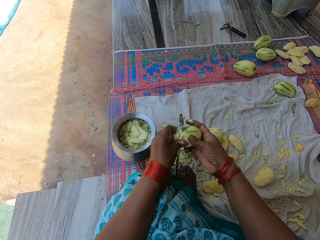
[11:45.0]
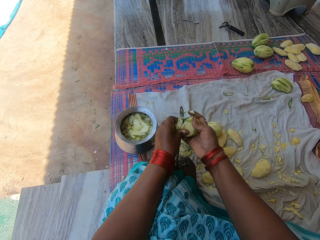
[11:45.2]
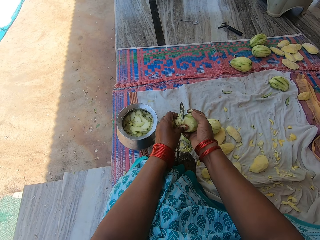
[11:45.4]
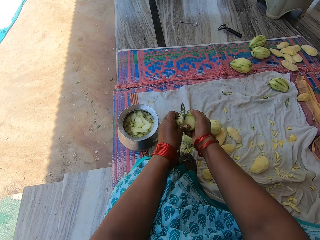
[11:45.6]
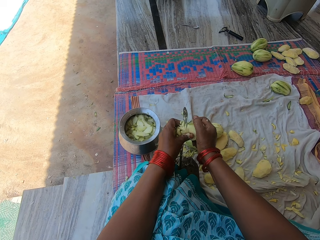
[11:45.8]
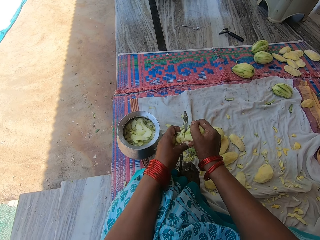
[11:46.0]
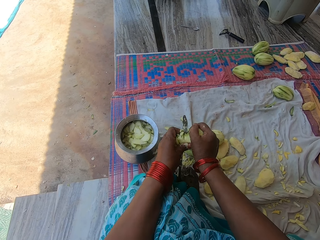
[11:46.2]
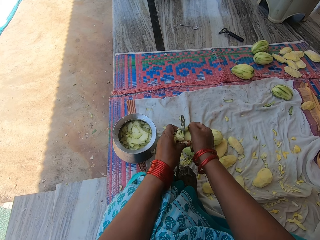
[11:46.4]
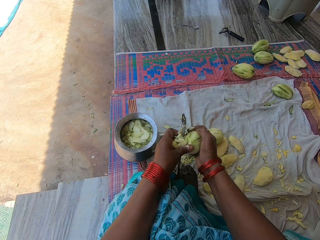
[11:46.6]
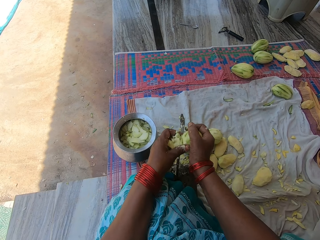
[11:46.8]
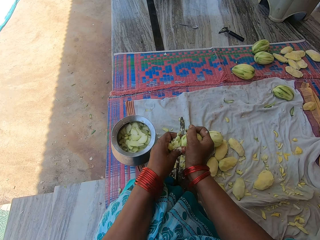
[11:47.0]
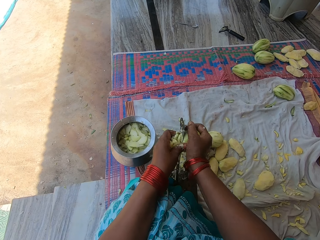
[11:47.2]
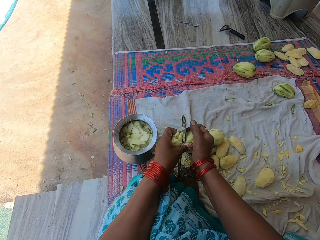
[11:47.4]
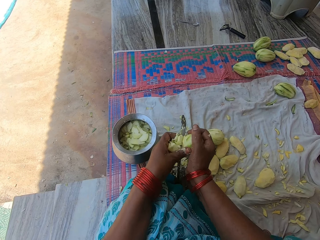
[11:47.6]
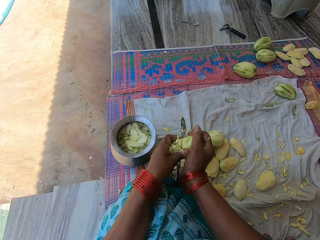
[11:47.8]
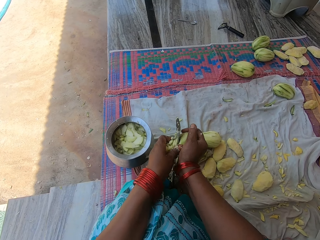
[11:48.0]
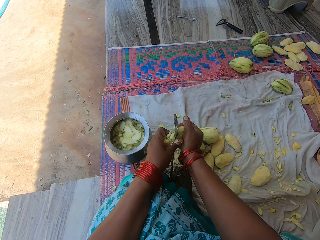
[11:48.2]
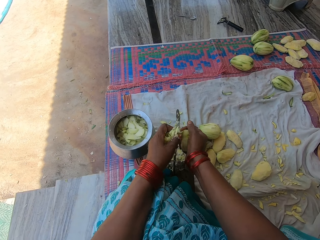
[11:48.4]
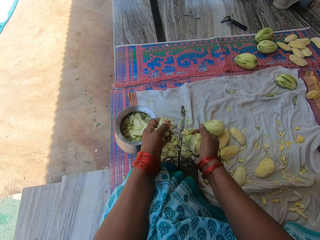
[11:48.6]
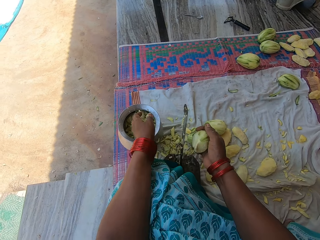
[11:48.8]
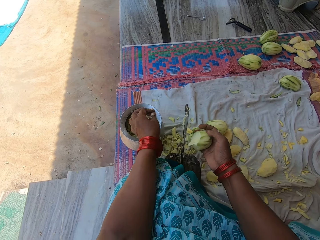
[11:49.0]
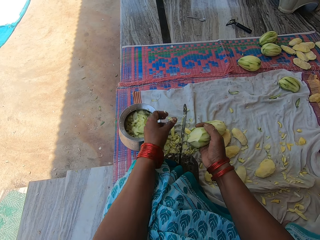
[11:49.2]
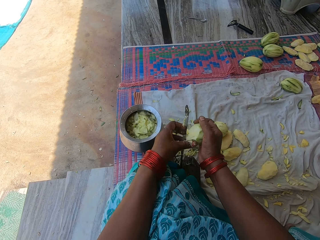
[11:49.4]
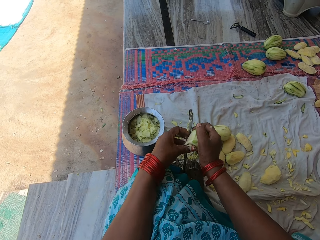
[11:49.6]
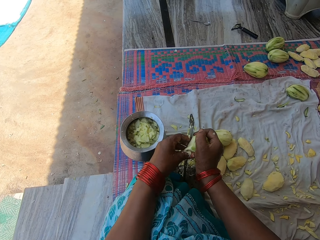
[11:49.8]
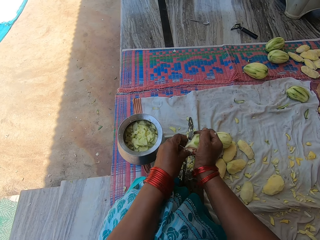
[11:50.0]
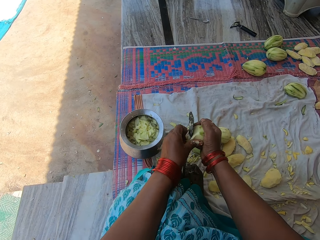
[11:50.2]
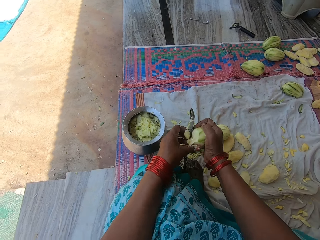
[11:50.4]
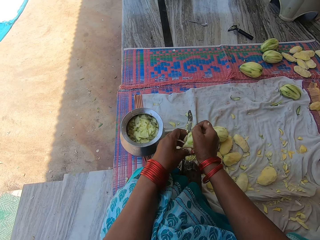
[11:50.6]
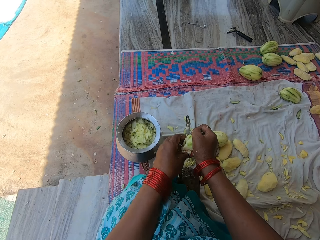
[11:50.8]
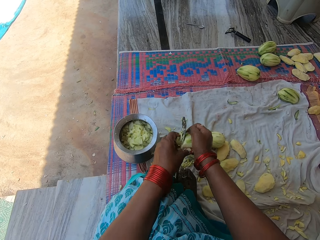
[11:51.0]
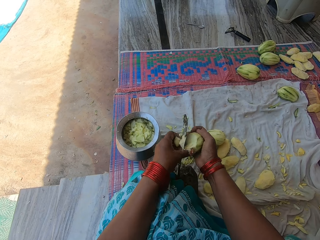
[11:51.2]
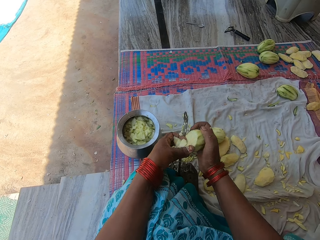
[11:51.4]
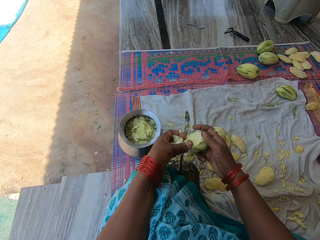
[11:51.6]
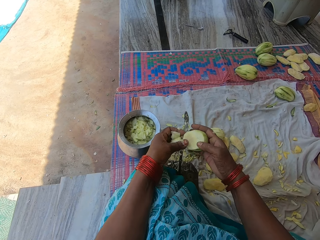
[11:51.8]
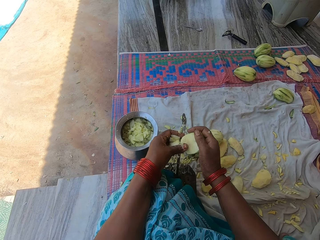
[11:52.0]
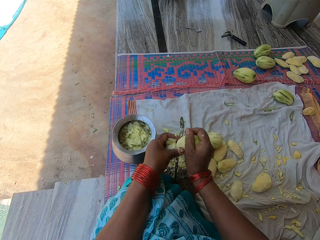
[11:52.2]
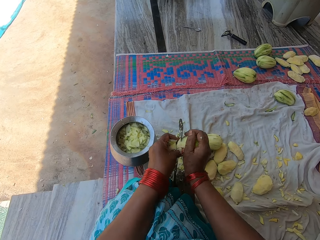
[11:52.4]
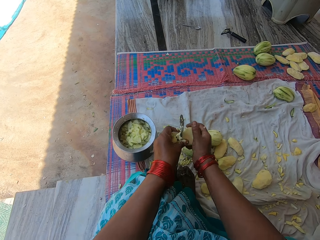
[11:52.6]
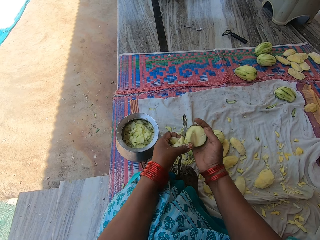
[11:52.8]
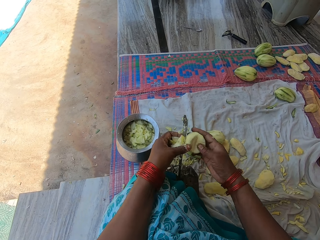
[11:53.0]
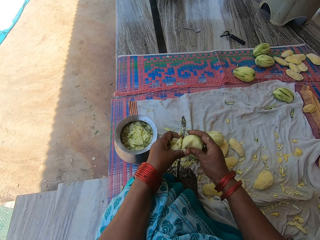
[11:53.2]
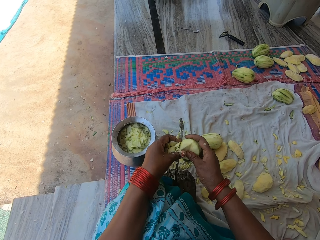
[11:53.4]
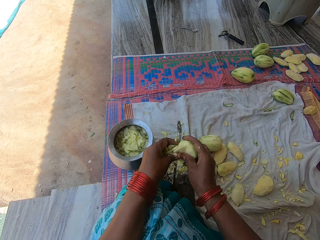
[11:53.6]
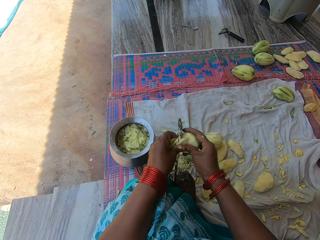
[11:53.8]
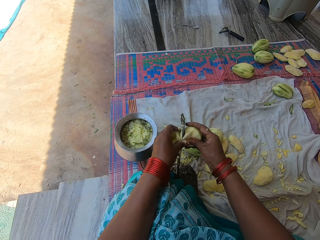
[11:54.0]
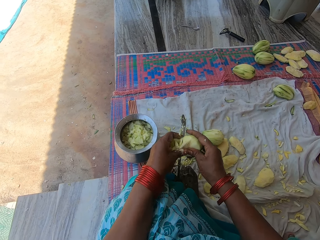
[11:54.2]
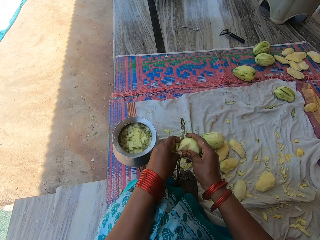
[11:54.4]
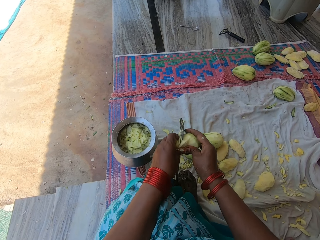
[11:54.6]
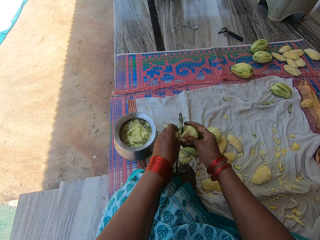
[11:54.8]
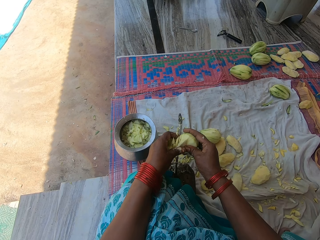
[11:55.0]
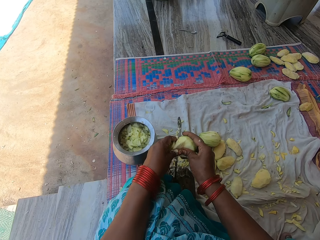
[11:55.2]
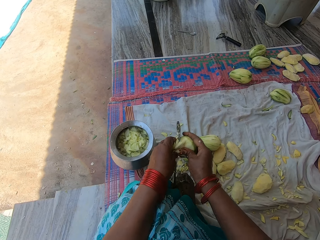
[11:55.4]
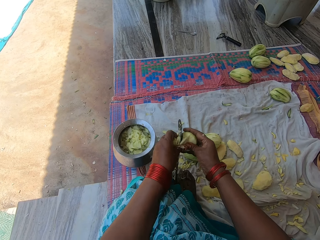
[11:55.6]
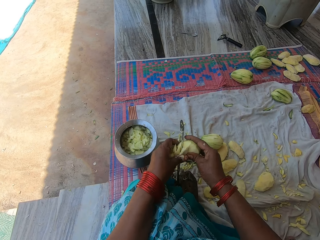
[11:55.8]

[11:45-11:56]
The camera wearer pours the chopped mangoes in the pot. They chop the mango with the knife on the knife stand.

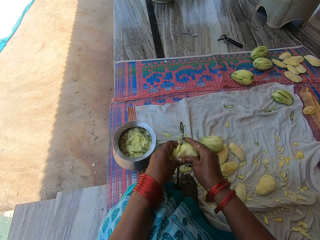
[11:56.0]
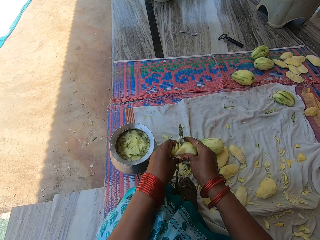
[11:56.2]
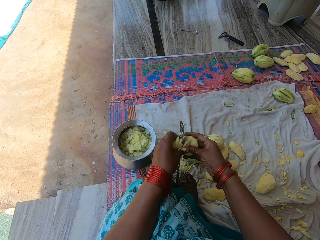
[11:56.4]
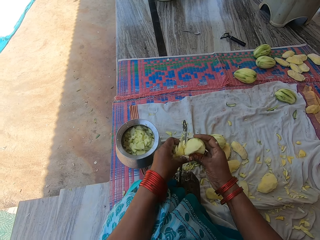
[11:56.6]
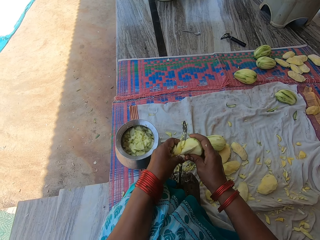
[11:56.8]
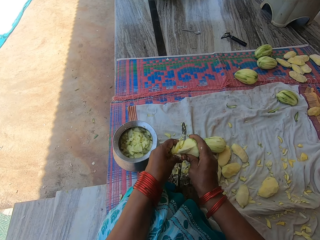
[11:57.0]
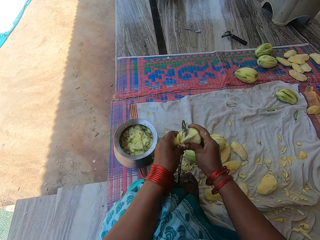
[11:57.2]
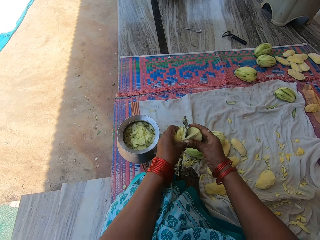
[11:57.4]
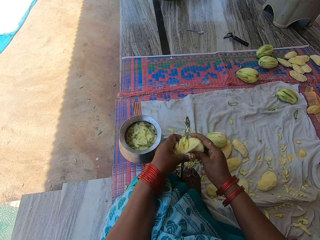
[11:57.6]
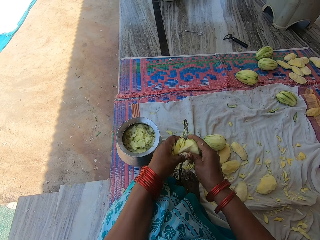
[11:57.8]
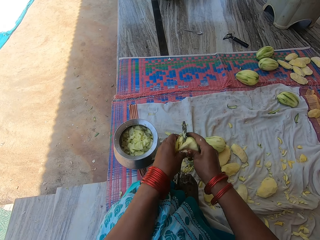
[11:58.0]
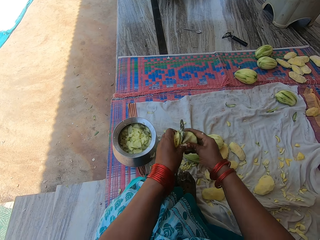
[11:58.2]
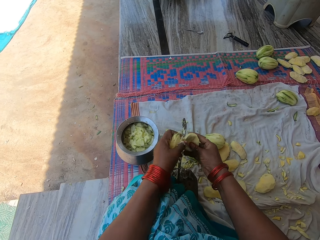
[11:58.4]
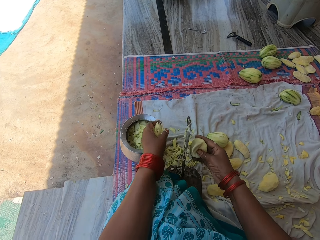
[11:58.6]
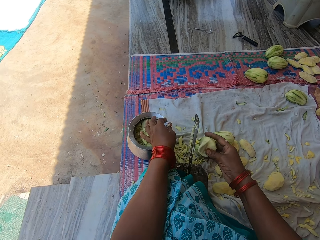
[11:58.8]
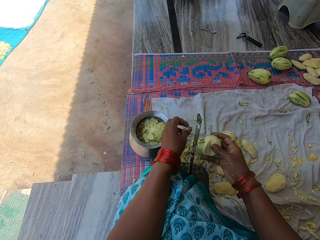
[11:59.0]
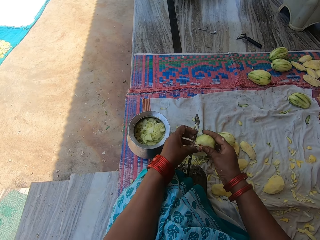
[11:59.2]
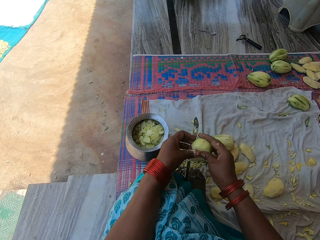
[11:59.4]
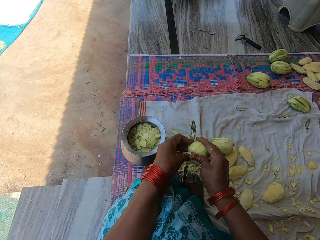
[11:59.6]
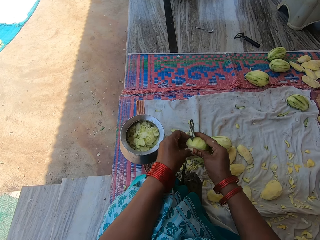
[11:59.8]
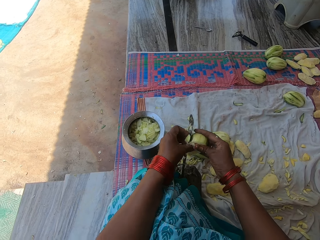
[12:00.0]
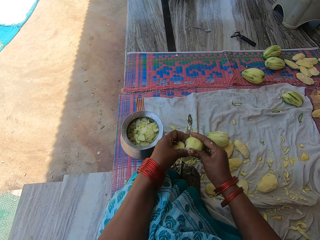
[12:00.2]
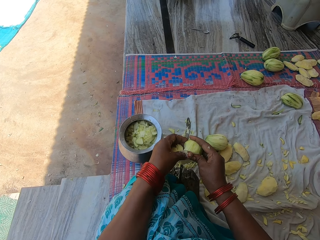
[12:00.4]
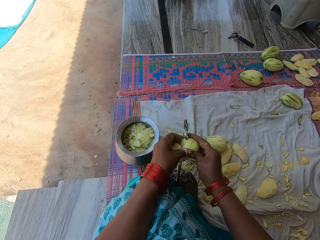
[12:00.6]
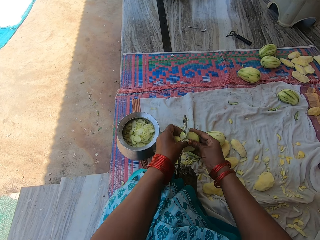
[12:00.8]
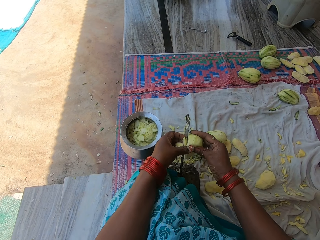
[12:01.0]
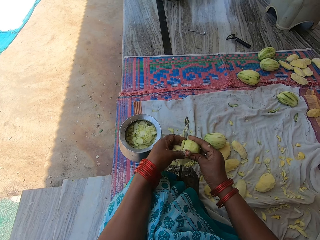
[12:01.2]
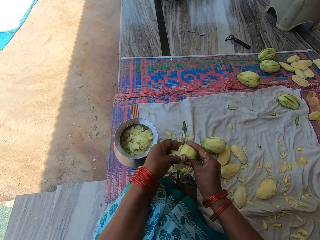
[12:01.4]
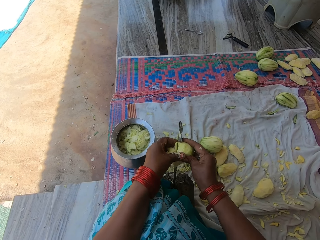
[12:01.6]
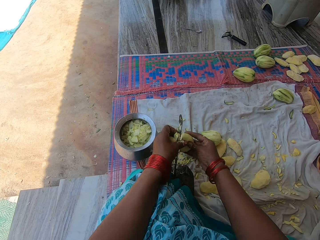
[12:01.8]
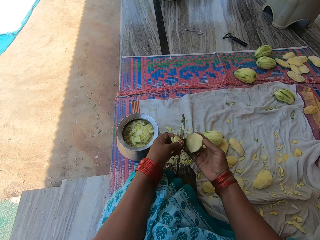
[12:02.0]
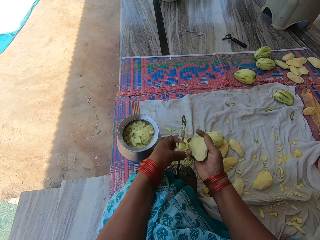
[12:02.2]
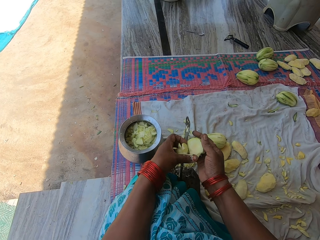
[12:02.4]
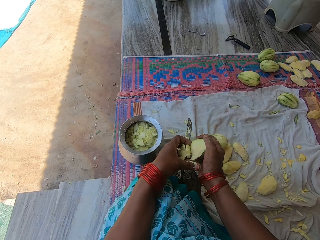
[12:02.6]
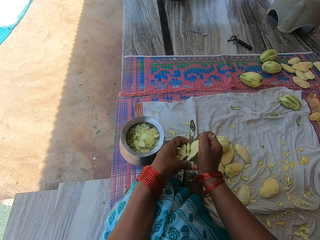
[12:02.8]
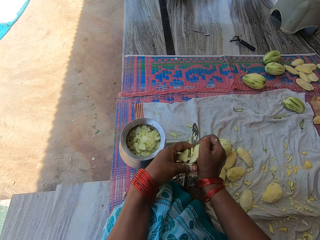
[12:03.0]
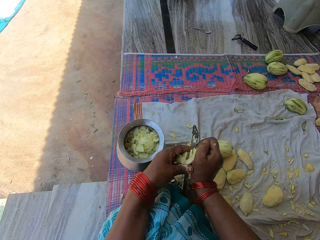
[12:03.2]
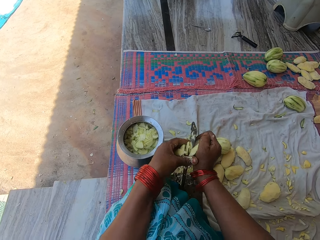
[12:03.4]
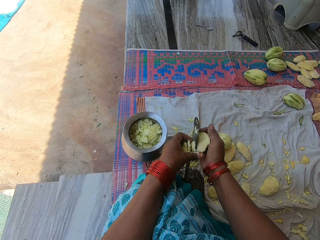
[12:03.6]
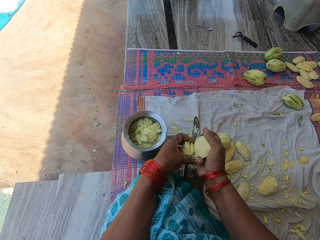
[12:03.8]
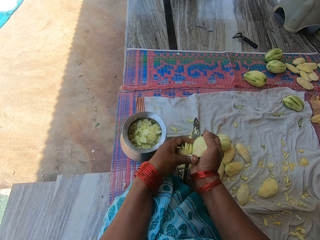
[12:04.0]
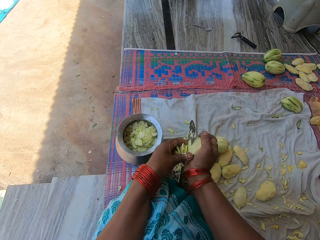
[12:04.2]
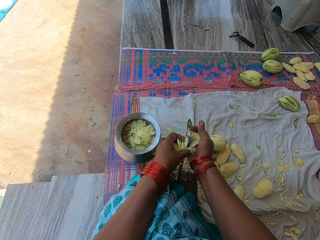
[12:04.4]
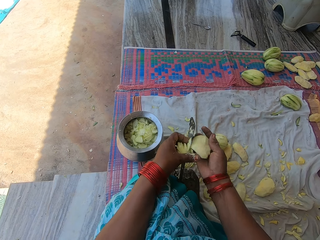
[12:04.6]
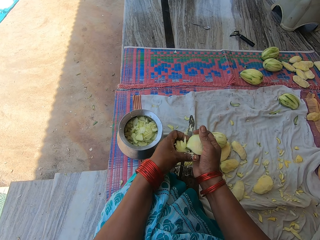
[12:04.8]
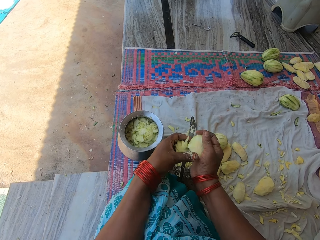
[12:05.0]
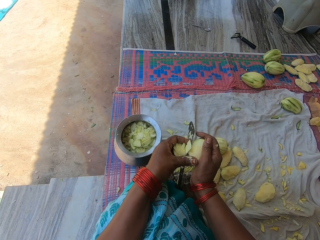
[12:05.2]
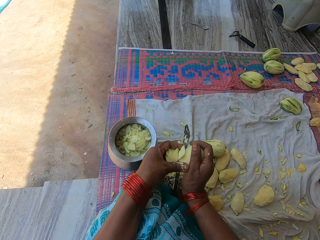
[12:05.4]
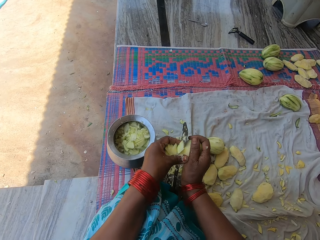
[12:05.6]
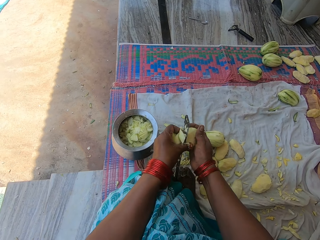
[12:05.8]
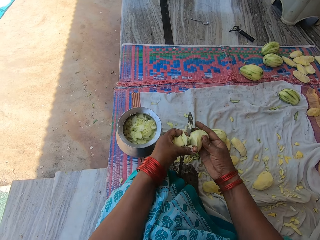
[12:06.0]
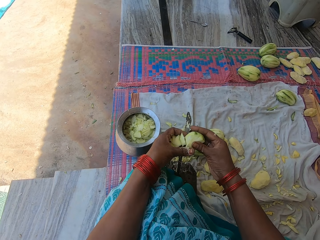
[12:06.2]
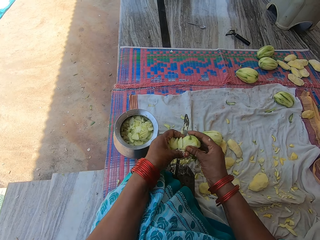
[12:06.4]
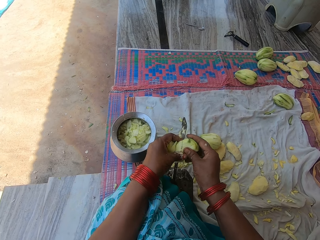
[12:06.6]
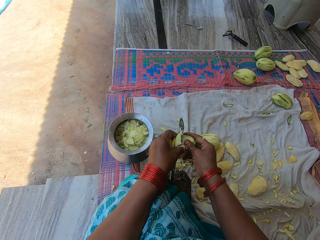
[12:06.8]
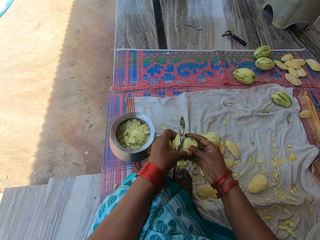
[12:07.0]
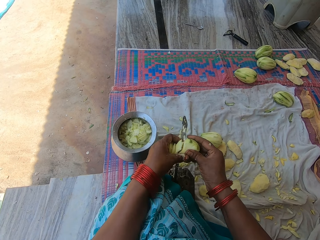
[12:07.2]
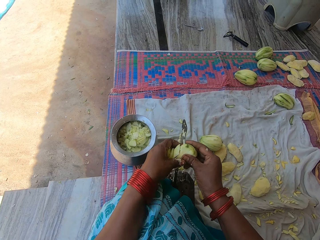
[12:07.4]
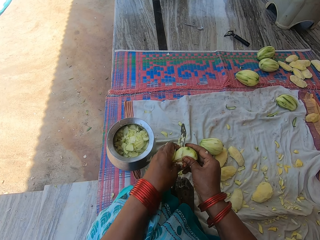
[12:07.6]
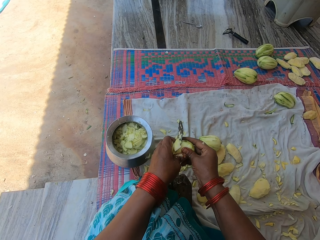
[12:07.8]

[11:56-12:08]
The camera wearer pours the chopped mangoes in the pot. They chop the mango with the knife on the knife stand.
